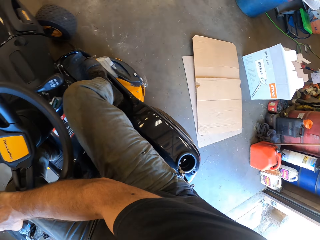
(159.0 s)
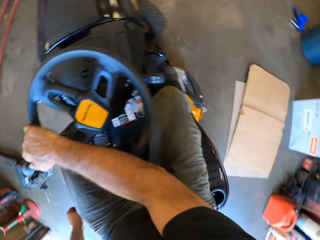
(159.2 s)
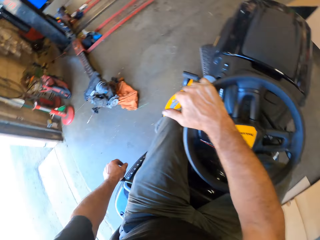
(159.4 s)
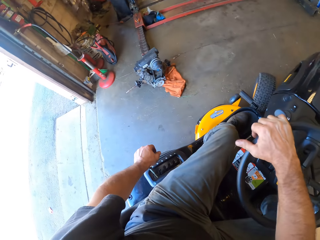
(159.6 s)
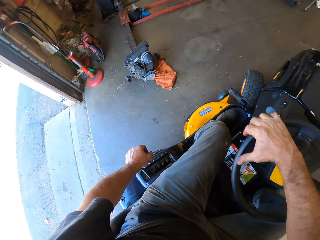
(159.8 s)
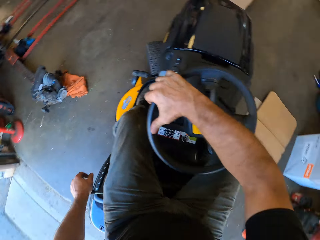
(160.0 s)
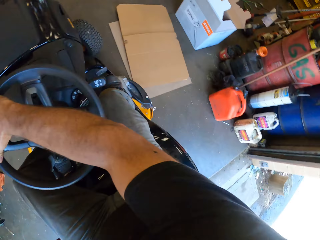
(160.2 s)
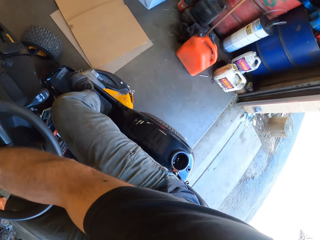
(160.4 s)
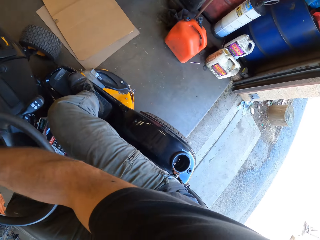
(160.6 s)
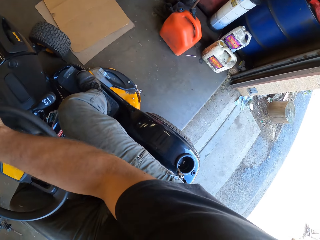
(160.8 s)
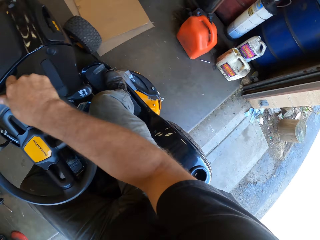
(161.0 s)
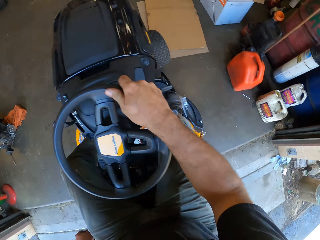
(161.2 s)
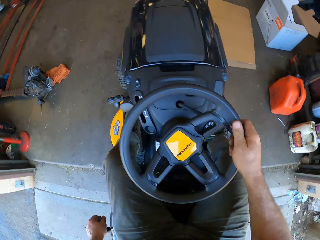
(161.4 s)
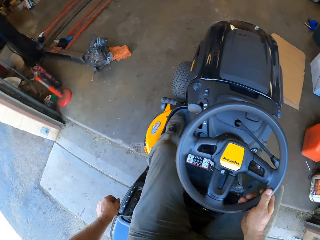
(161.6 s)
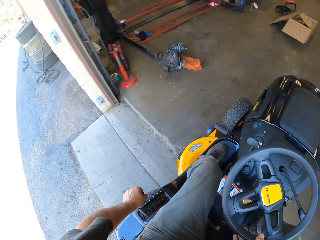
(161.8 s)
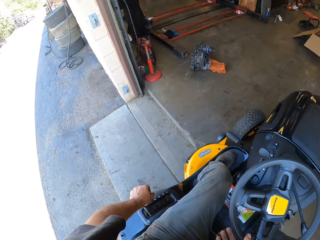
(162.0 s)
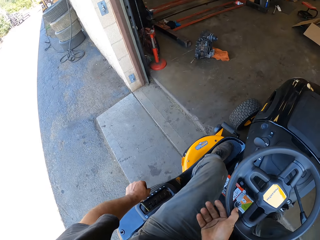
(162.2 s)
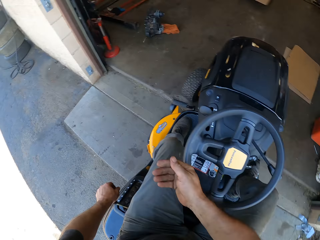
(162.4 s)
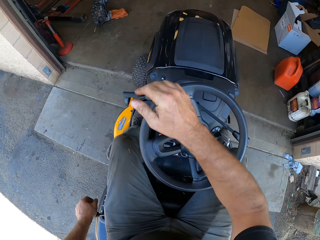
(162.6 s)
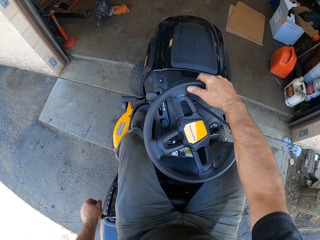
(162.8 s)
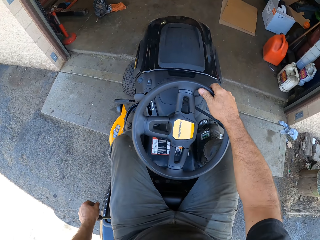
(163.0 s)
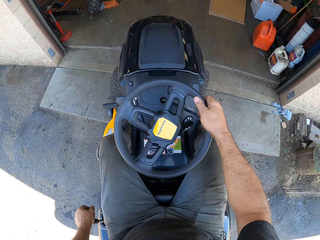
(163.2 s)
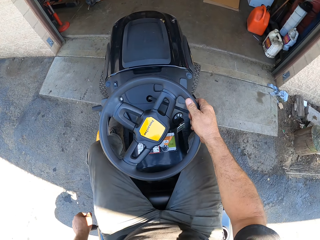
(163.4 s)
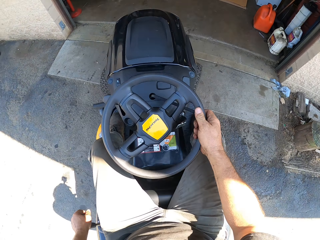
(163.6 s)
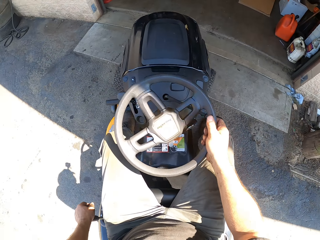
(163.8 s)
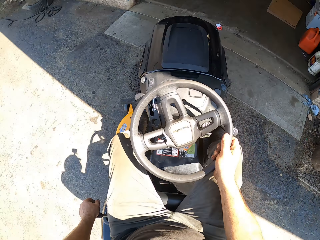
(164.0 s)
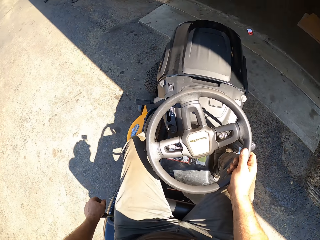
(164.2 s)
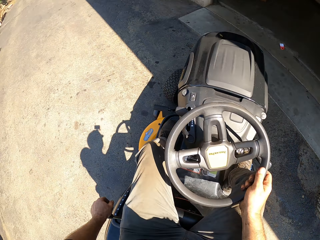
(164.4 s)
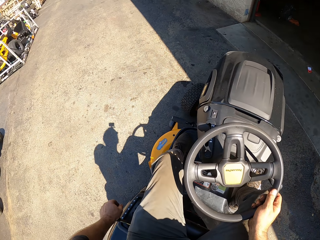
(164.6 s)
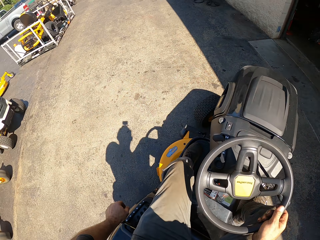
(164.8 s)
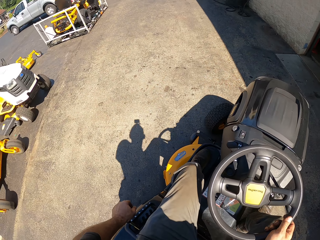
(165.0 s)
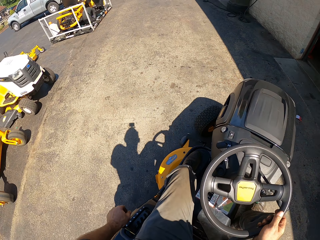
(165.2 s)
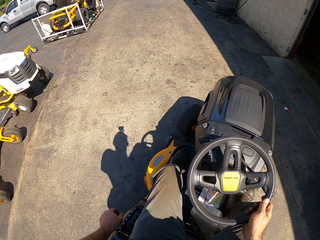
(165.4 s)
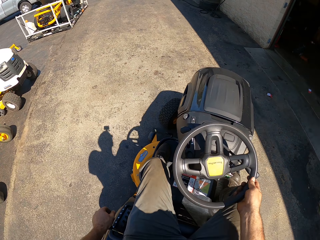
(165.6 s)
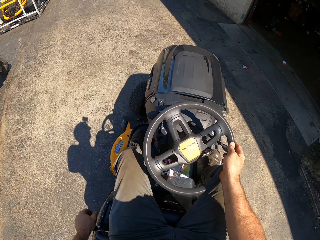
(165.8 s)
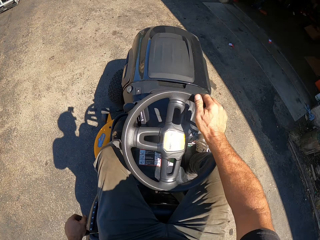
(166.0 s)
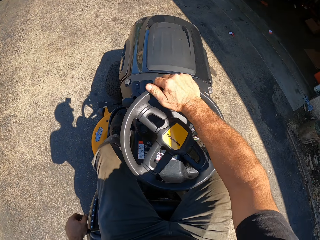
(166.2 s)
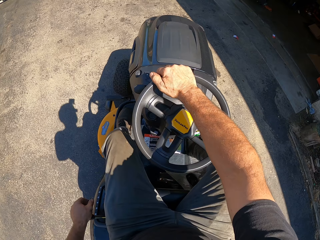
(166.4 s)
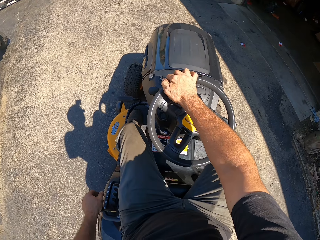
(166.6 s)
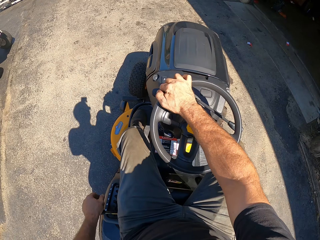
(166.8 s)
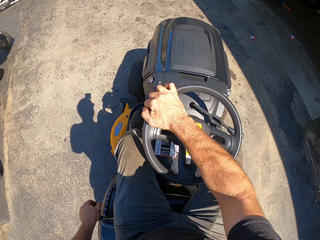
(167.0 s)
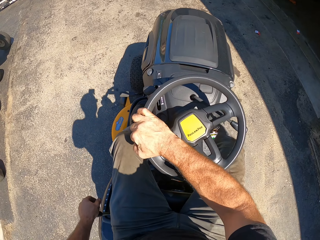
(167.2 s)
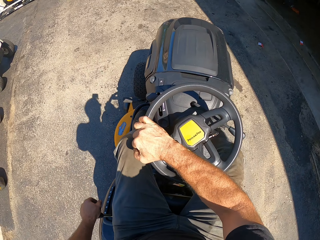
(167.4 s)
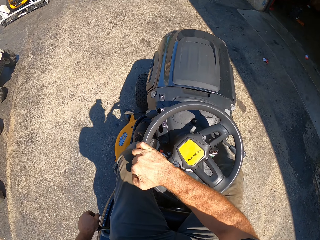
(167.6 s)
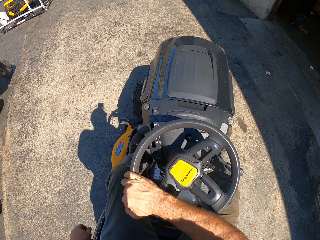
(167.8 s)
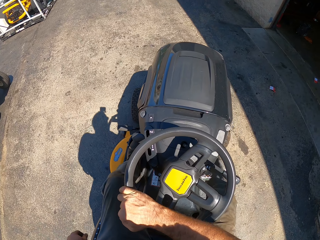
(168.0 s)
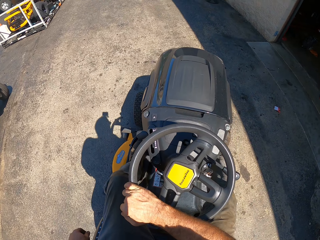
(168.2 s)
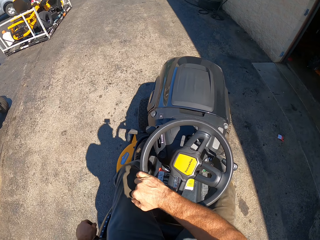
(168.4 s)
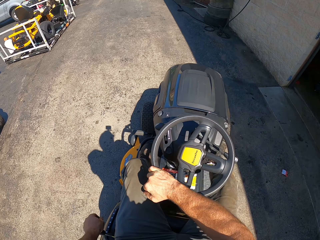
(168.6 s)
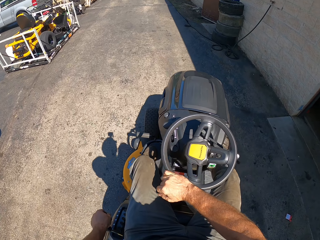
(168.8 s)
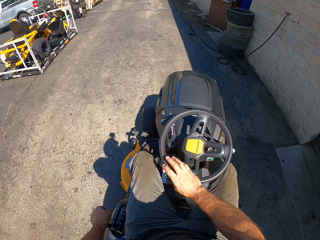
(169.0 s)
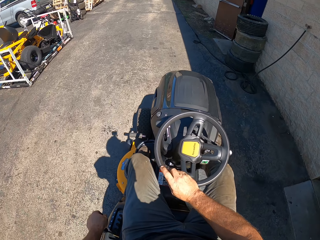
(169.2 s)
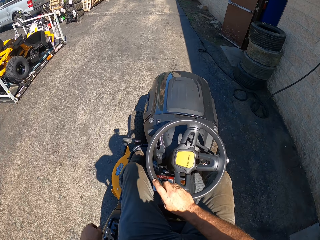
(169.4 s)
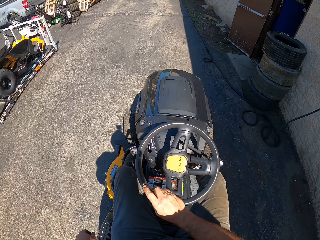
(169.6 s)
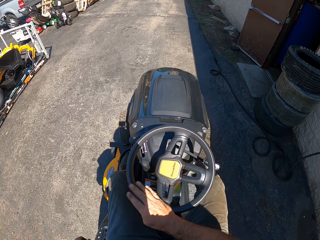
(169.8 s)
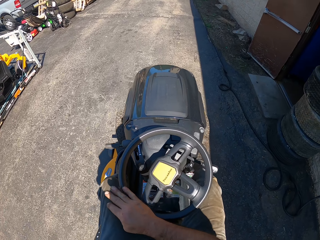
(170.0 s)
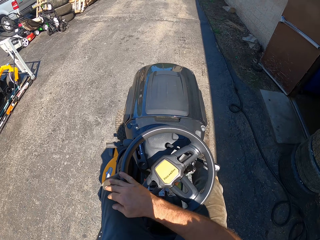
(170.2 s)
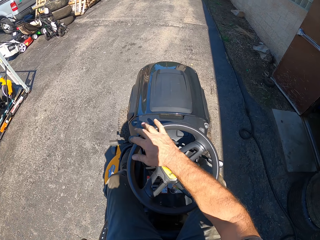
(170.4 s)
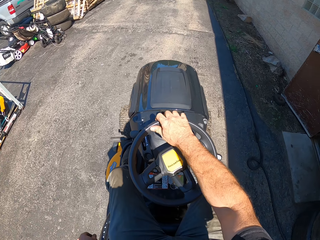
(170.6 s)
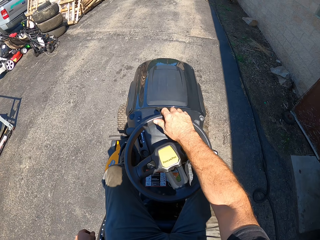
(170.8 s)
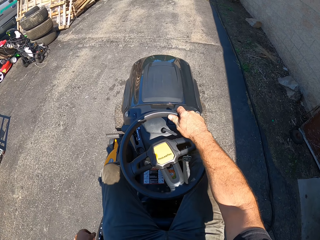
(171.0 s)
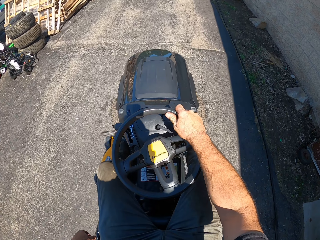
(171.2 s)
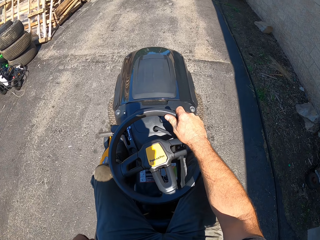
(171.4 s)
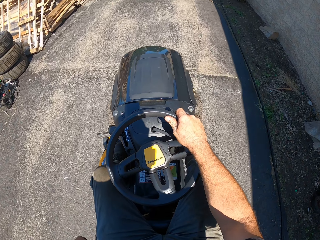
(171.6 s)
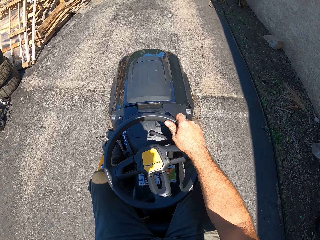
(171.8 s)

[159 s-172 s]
The camera wearer looks around. They drive the ride-on lawn mower backwards. They drive the ride-on lawn mower forward.

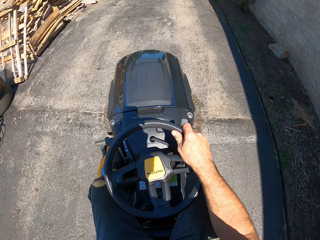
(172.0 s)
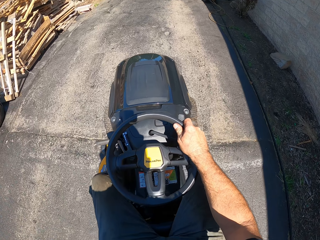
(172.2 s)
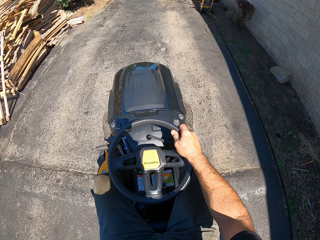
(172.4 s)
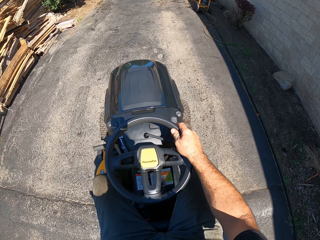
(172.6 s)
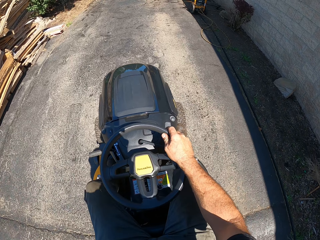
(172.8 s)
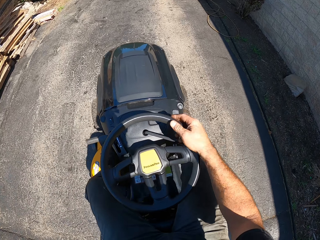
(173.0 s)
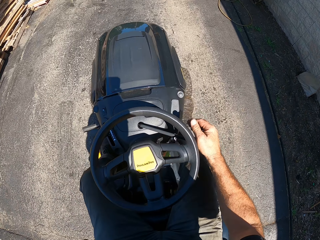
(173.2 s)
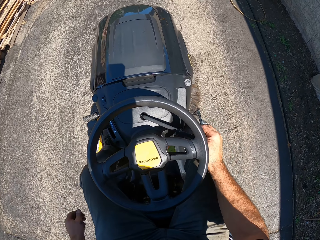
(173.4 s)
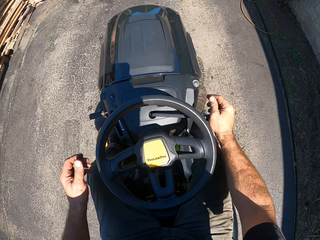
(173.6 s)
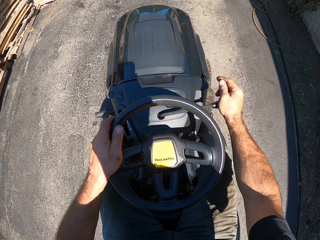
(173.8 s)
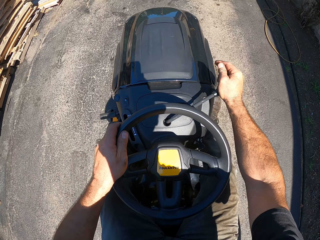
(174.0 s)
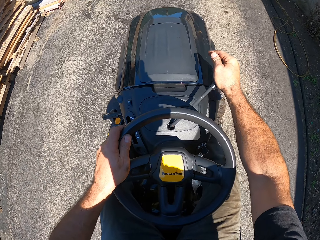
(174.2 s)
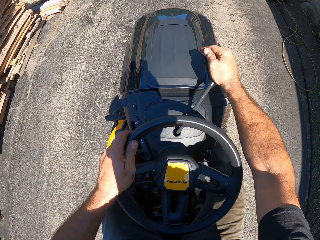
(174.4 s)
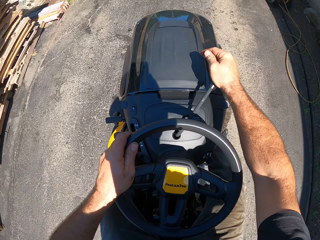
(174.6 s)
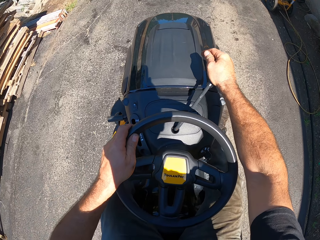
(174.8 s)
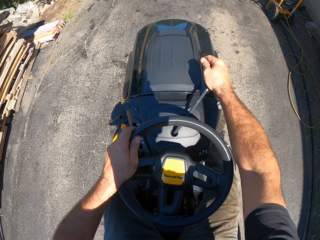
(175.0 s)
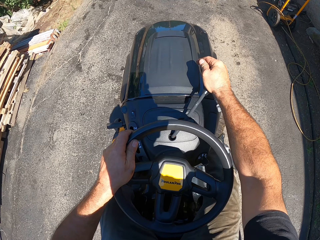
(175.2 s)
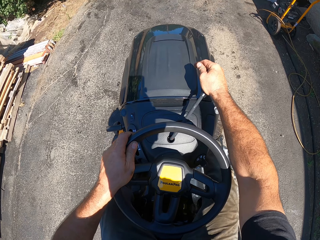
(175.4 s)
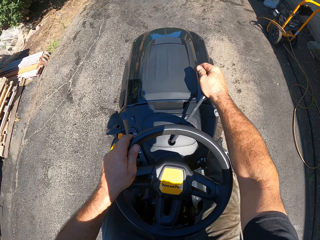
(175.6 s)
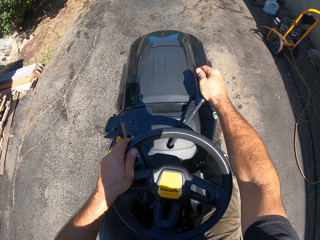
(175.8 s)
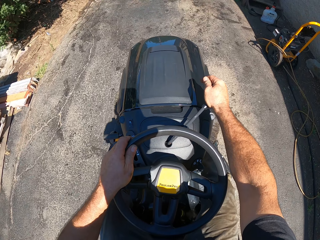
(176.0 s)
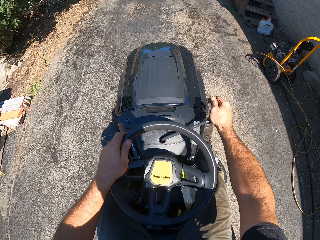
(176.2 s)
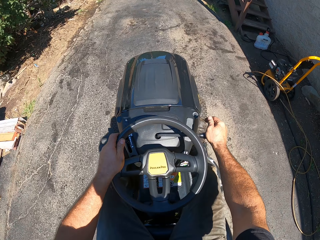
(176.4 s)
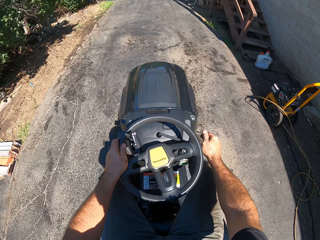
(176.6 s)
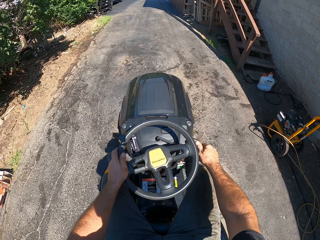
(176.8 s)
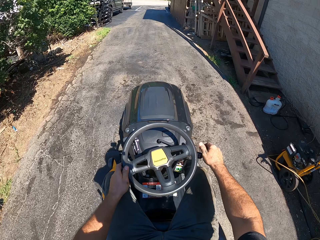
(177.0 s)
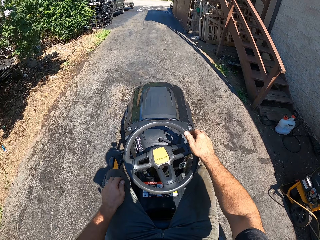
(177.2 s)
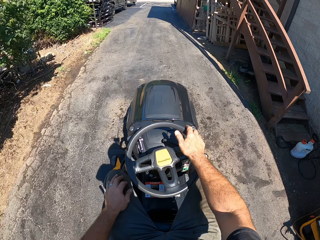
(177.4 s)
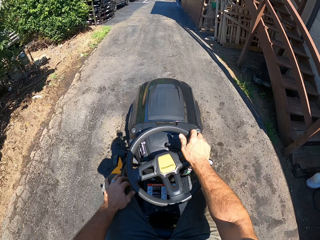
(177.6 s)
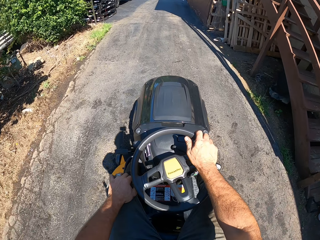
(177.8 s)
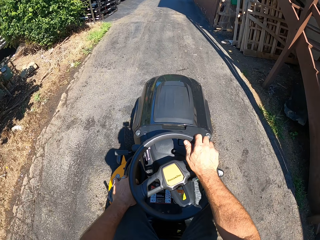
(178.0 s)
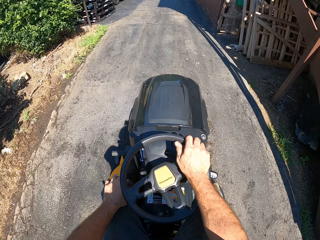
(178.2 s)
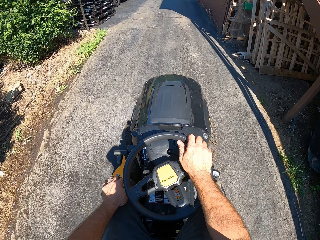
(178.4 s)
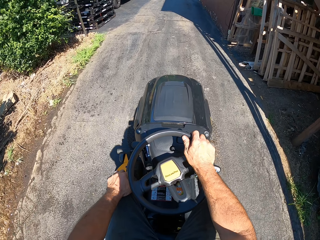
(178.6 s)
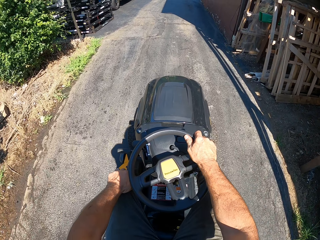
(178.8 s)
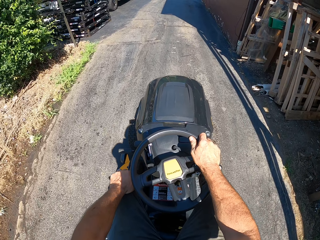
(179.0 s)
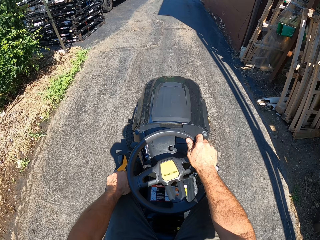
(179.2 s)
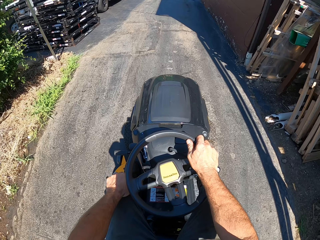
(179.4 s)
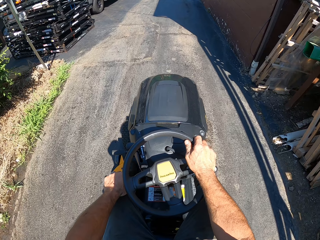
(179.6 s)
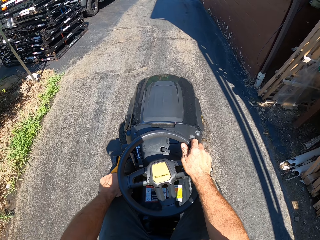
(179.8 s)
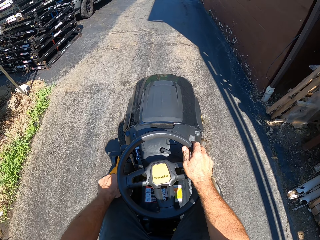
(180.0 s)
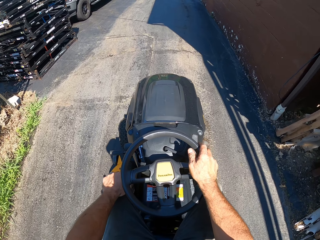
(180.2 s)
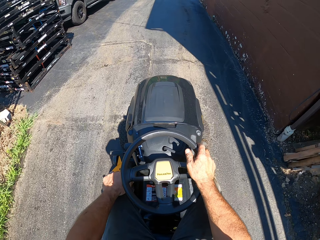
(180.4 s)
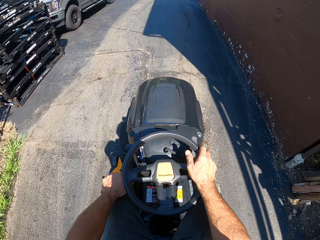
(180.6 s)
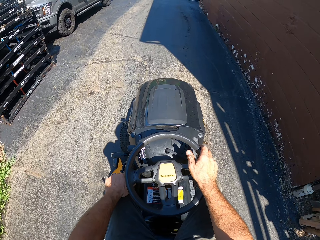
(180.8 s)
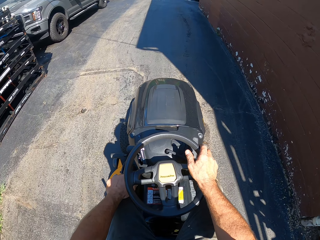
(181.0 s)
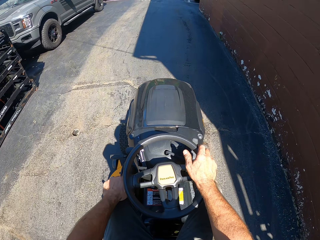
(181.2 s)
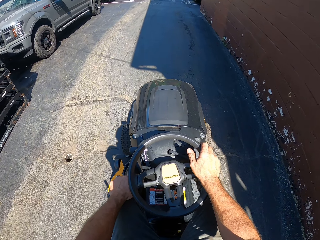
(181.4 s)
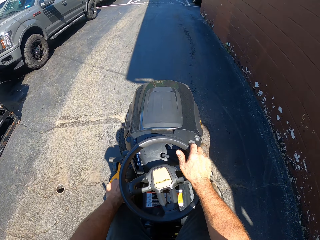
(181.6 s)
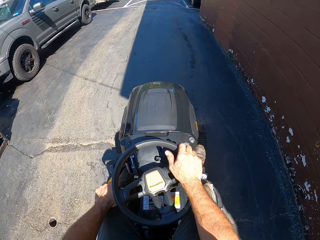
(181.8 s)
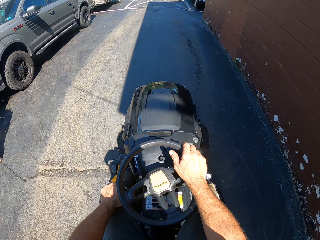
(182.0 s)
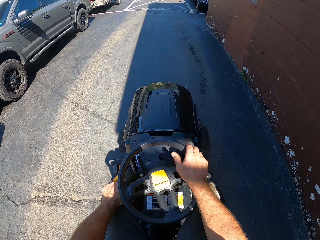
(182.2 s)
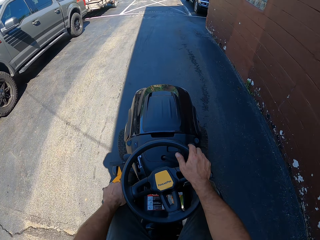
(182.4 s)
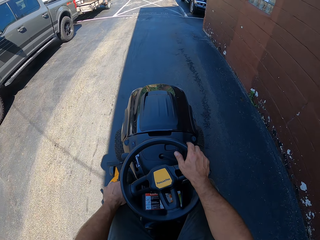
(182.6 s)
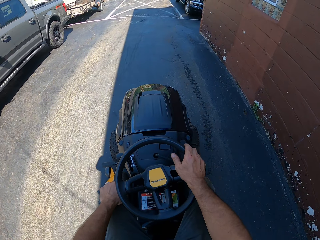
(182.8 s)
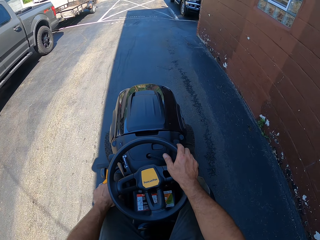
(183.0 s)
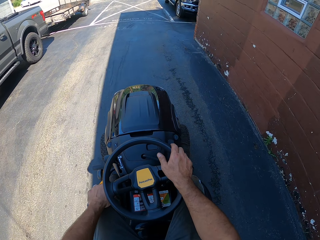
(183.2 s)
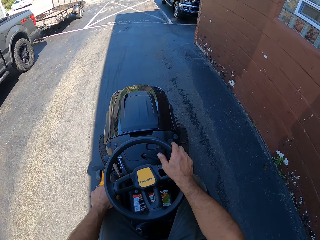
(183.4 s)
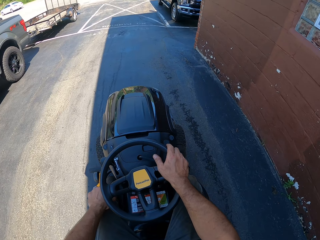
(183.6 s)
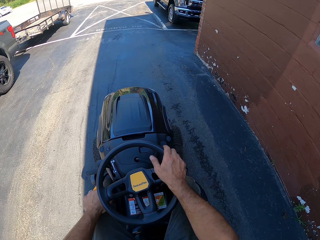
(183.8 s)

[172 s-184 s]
The camera wearer moves the gear of the ride-on lawn mower. They drive the ride-on lawn mower forward.
